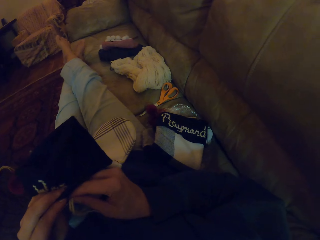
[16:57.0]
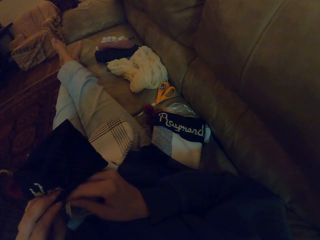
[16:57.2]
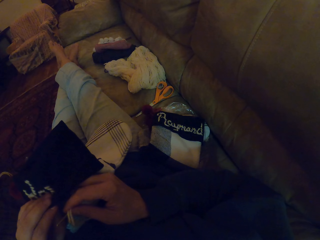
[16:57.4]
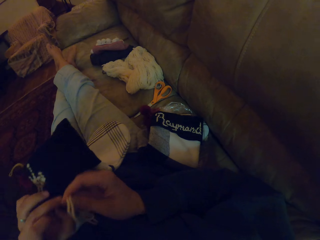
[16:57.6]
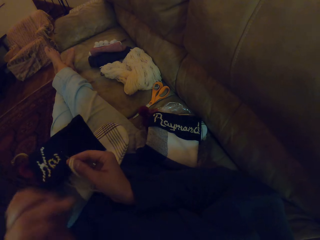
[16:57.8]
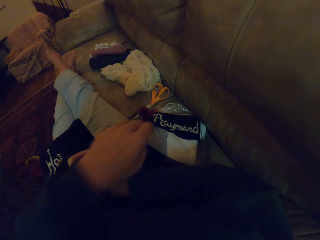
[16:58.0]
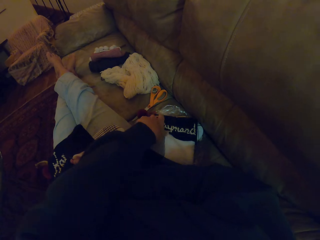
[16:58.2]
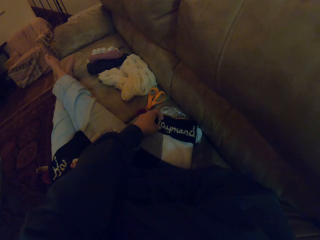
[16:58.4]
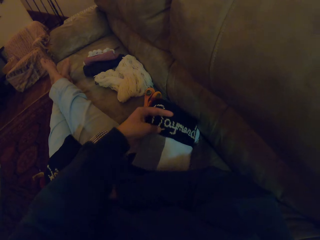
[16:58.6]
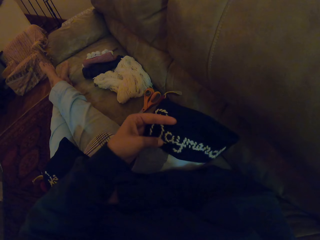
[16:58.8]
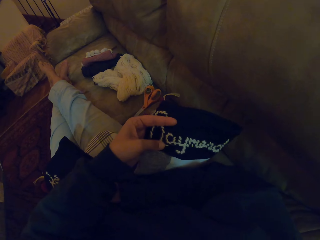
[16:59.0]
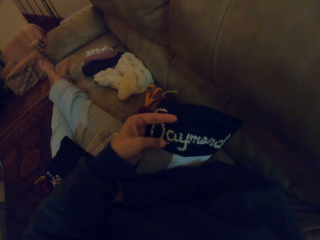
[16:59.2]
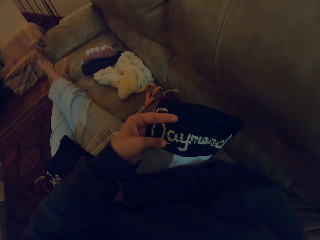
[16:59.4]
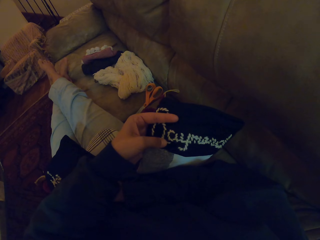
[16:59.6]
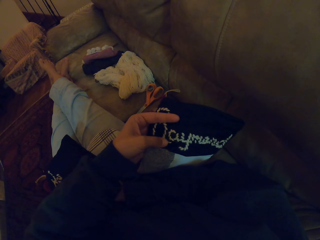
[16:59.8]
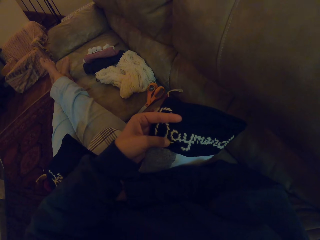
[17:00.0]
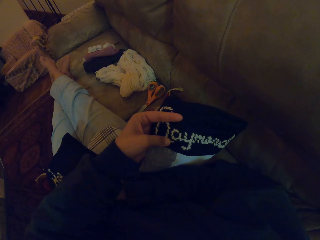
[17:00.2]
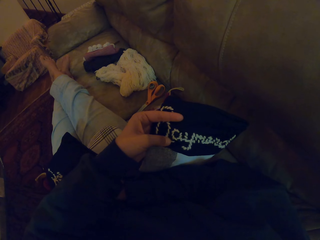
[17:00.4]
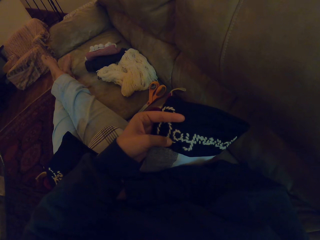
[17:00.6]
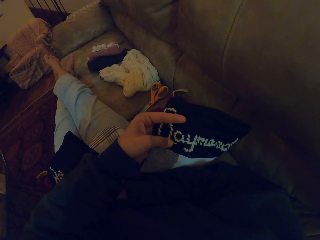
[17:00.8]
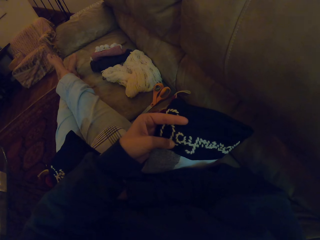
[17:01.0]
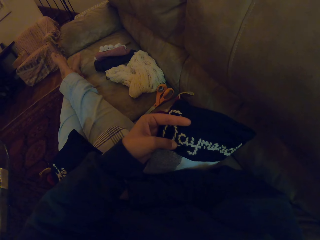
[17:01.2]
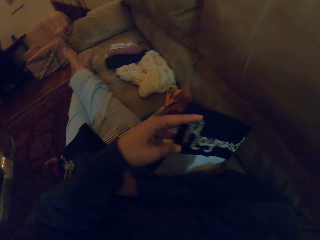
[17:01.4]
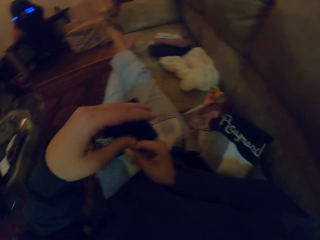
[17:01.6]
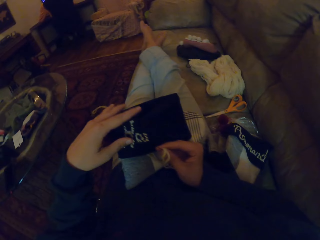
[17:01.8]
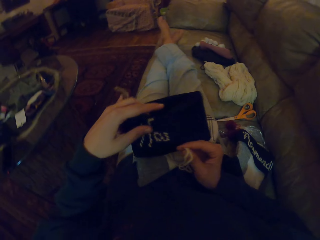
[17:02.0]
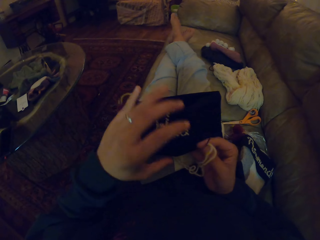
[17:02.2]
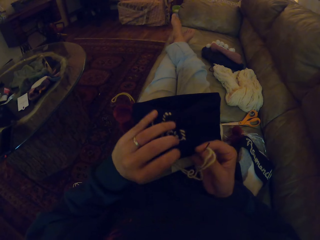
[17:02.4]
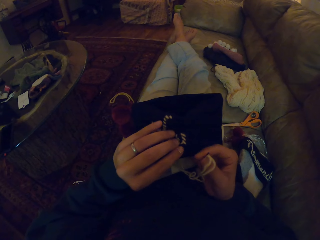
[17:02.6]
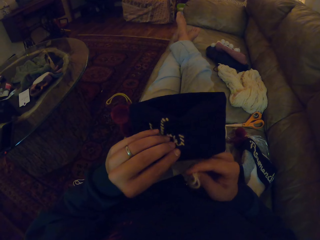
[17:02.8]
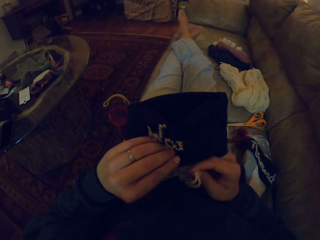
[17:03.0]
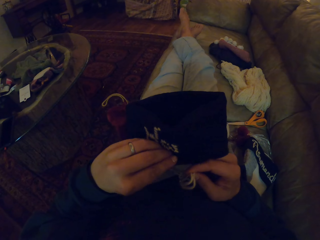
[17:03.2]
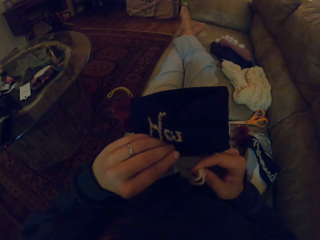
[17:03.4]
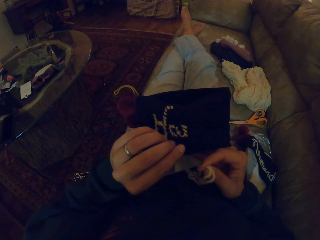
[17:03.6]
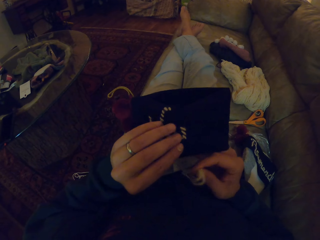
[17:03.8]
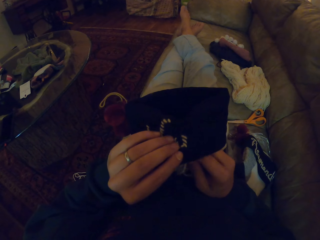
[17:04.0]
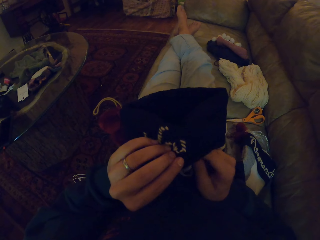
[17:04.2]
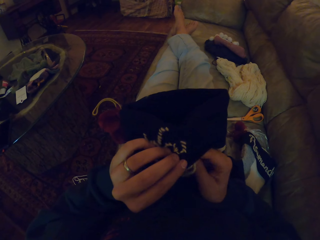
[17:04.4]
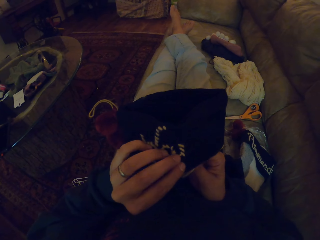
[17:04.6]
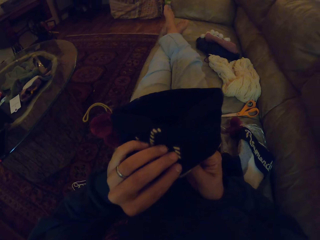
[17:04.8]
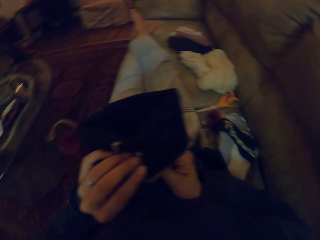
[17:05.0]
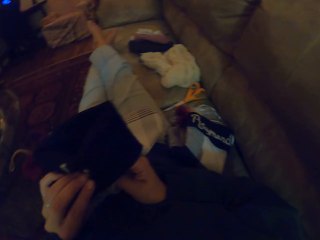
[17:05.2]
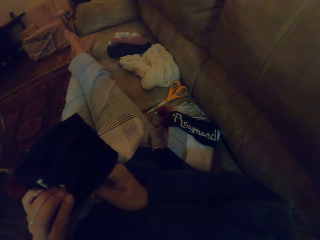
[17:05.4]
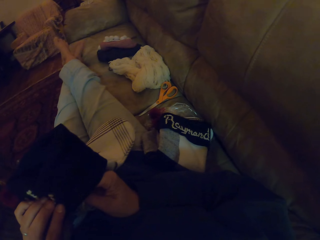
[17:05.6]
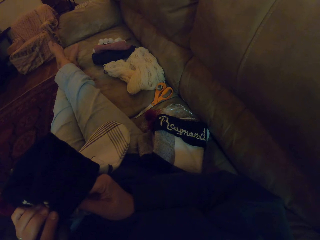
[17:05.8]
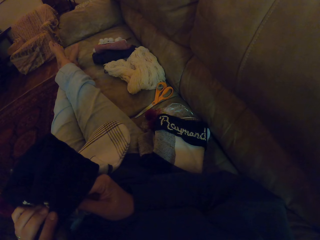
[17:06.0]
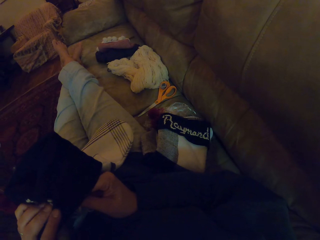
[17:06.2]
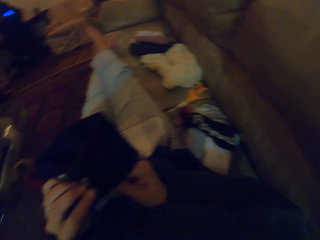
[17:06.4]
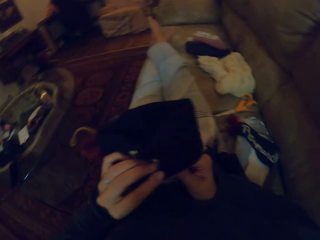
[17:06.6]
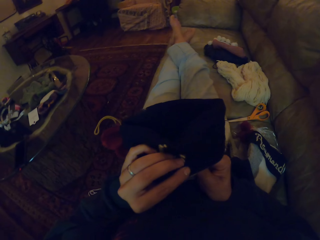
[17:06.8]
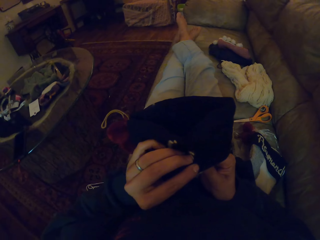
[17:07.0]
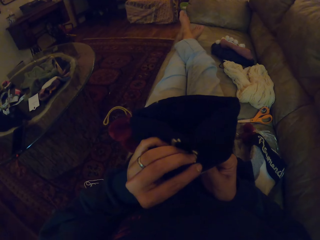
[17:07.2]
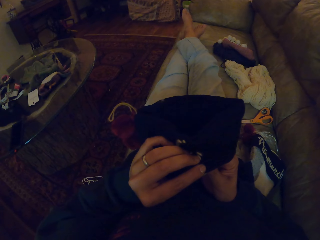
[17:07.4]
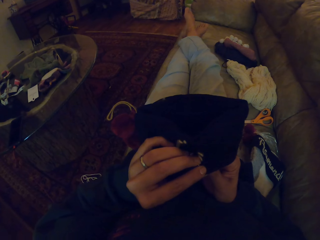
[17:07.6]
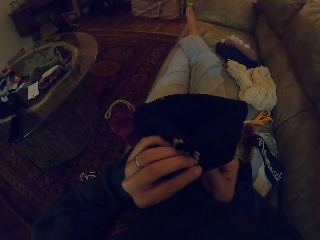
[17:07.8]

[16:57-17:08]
The camera wearer picks up a fabric. They drop the fabric.

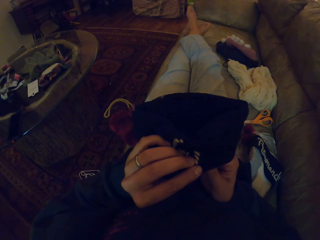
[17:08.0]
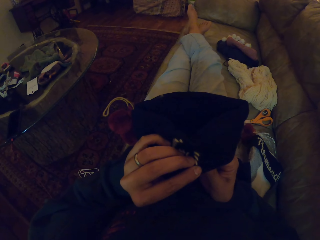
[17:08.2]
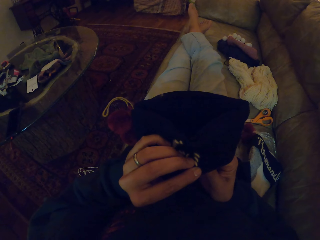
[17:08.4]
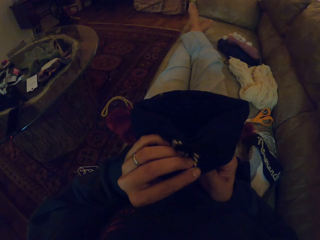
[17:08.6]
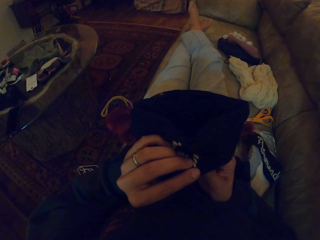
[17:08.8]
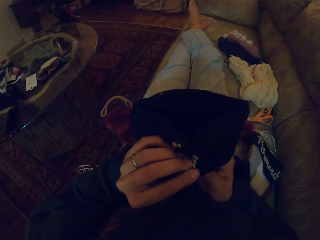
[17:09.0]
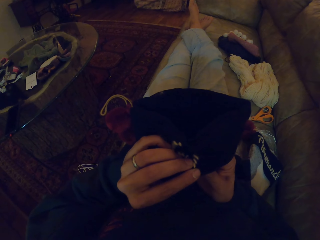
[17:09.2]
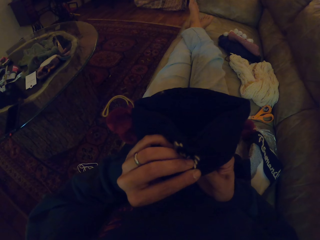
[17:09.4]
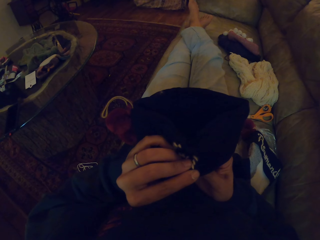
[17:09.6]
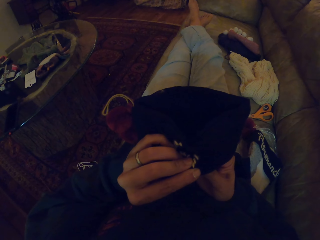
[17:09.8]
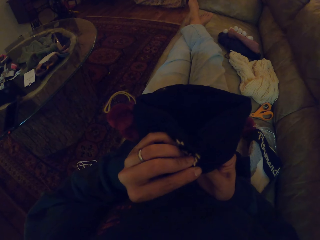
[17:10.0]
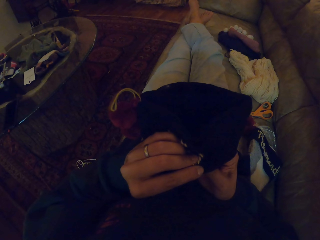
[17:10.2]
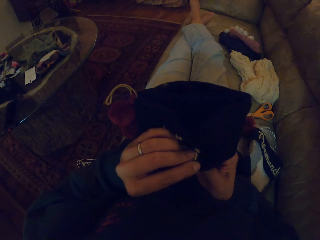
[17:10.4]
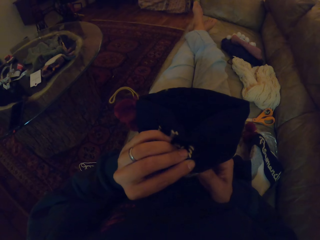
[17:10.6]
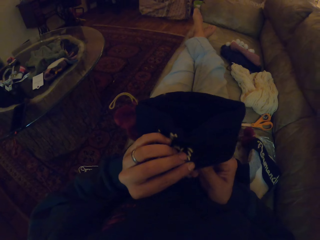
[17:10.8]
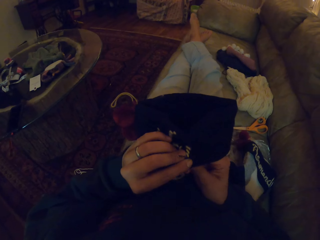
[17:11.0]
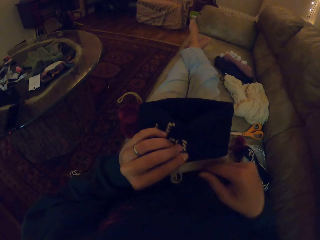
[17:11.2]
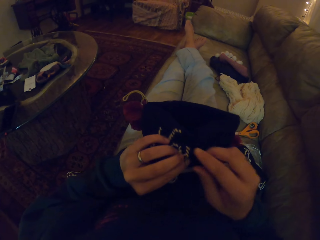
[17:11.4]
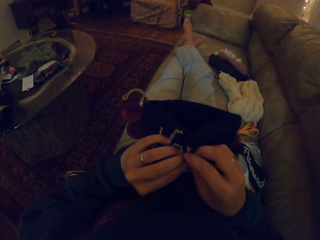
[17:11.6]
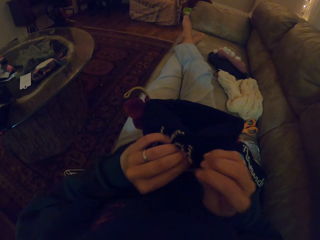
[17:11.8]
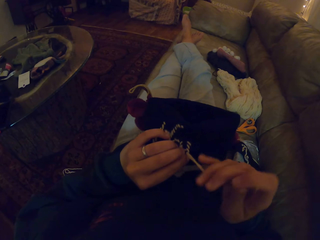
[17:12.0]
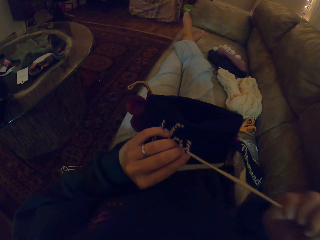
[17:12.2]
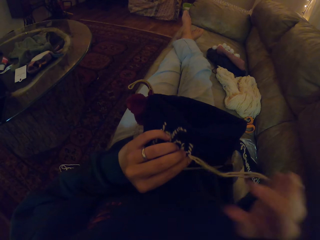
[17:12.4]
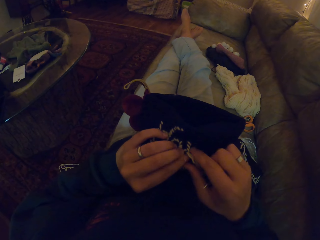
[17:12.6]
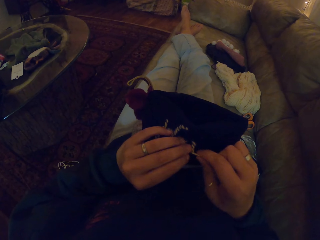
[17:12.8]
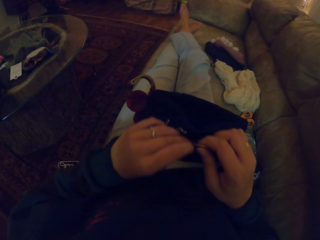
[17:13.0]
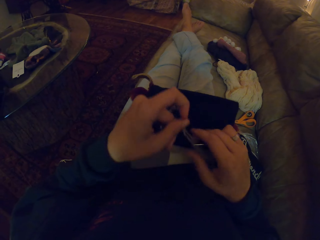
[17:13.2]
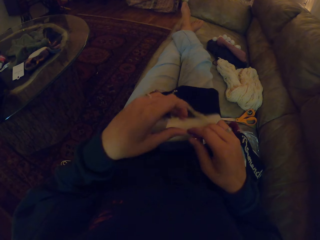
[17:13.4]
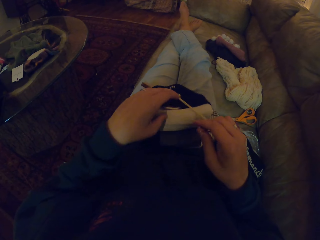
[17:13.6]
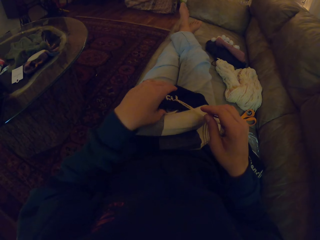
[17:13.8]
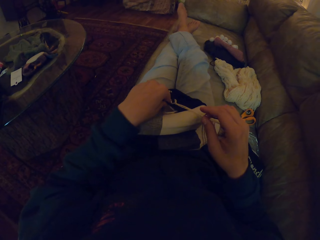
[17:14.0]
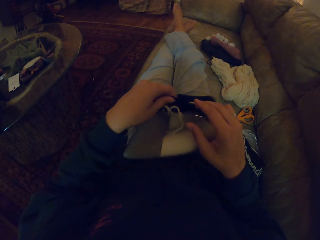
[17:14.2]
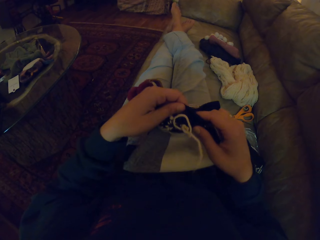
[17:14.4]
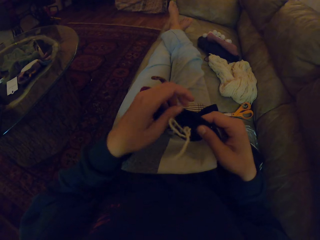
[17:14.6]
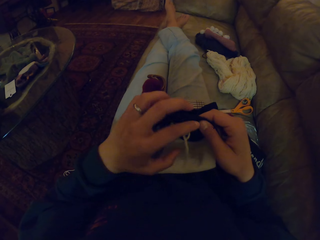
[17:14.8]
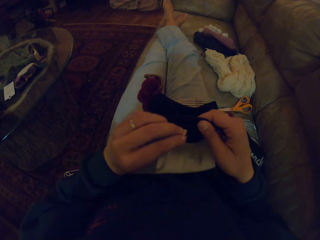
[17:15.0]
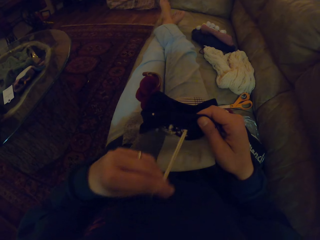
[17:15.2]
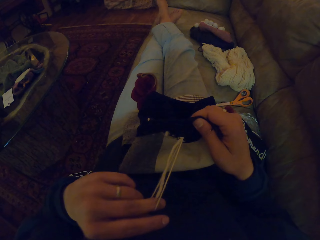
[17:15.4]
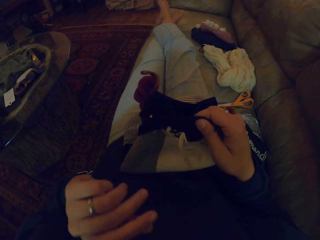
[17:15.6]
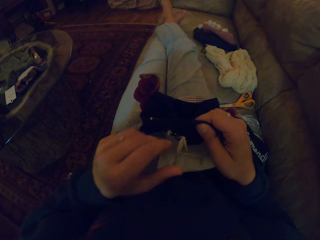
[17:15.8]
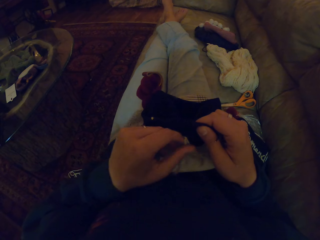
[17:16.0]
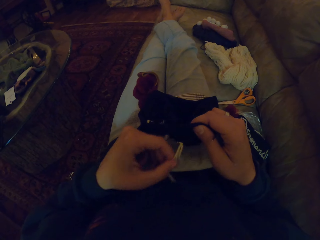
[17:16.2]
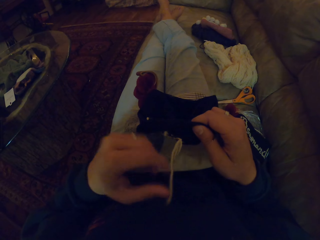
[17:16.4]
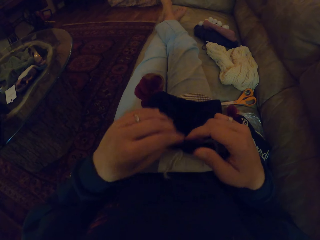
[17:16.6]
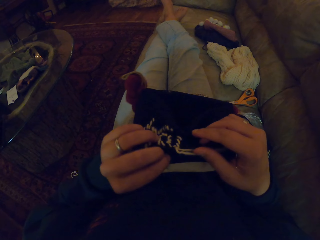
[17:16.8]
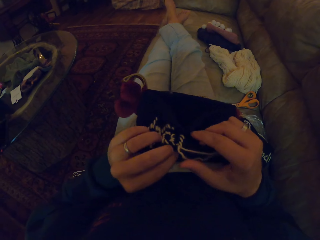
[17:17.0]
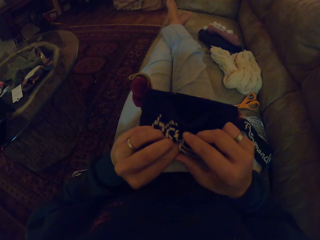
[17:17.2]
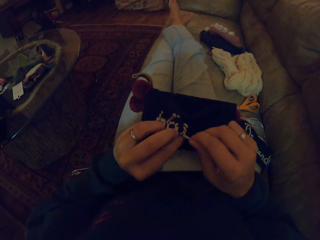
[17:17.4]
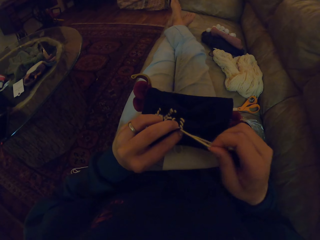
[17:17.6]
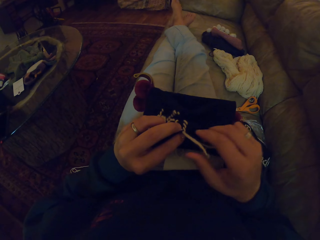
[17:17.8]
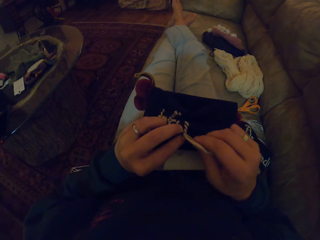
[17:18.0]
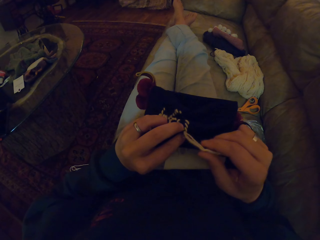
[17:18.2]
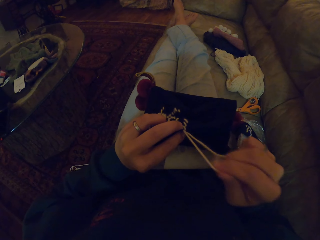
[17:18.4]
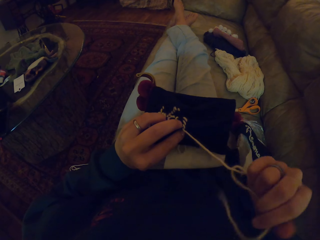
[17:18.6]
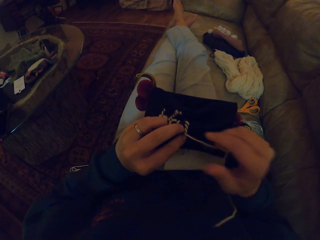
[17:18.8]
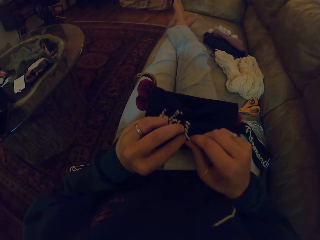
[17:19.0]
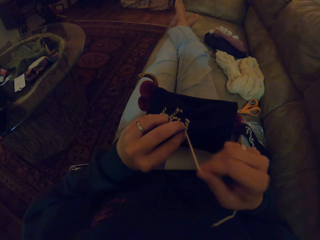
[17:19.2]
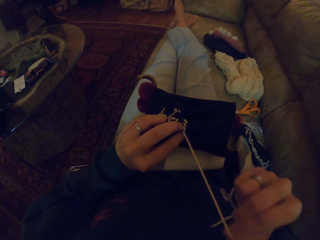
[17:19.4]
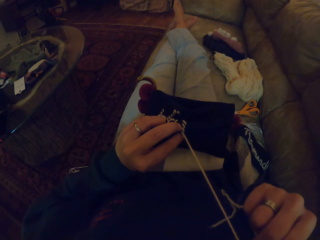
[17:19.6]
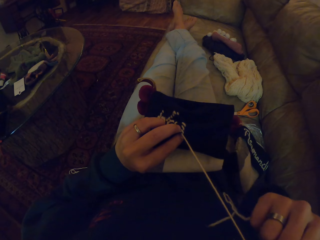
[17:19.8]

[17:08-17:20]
The camera wearer sews a fabric with a needle. They turn the fabric. They pull a thread.
